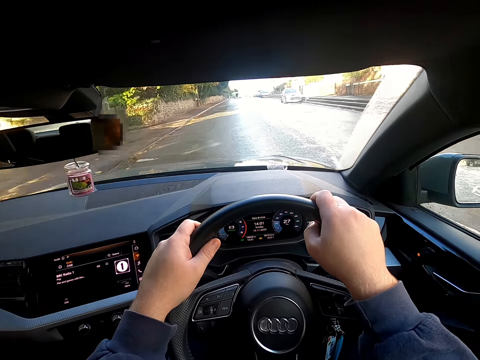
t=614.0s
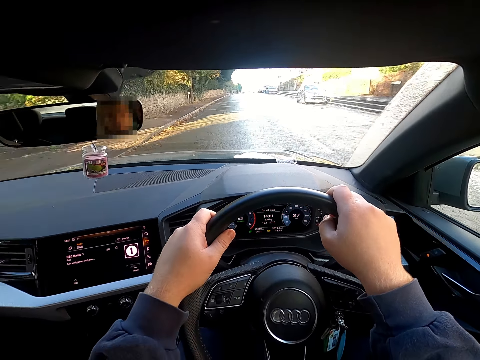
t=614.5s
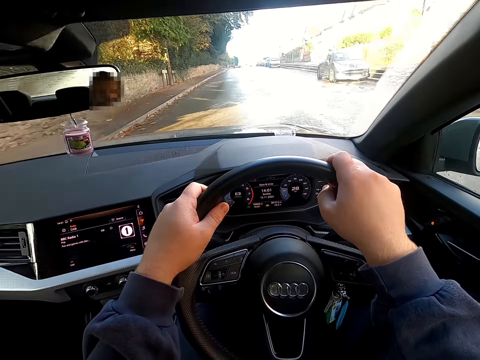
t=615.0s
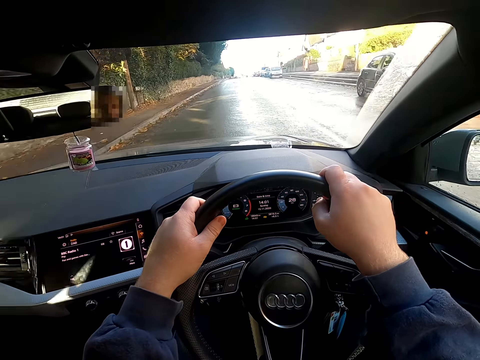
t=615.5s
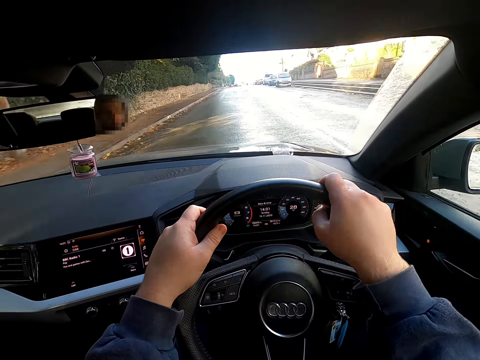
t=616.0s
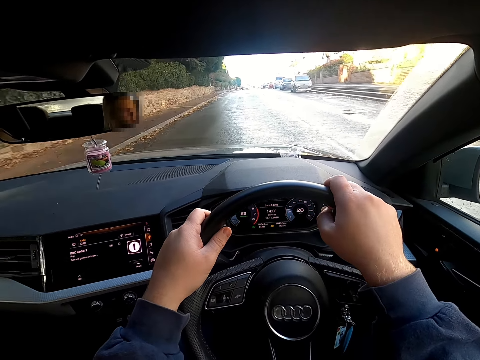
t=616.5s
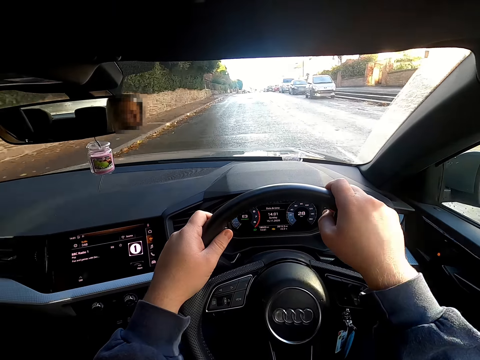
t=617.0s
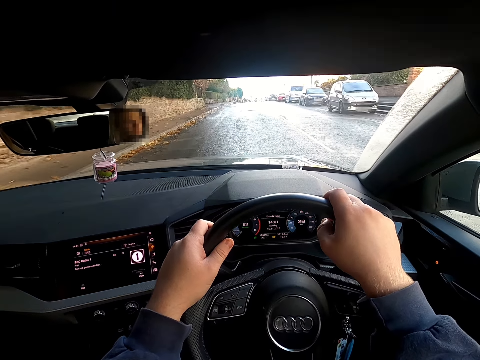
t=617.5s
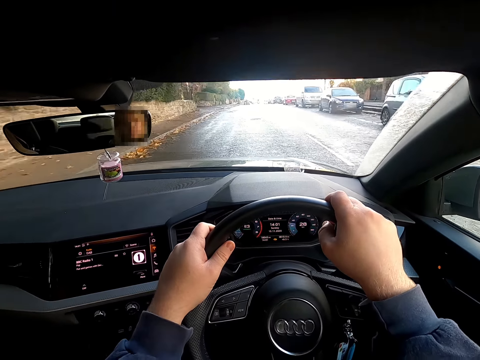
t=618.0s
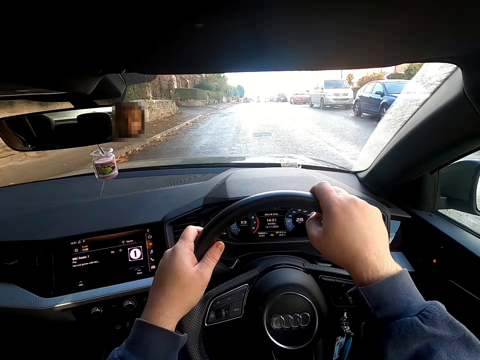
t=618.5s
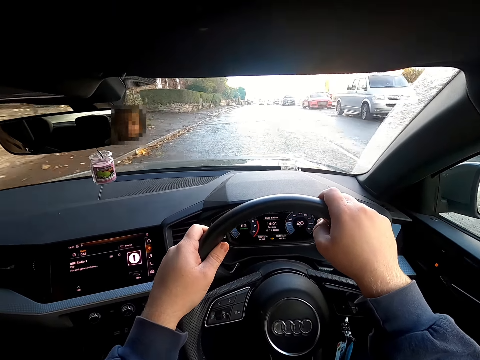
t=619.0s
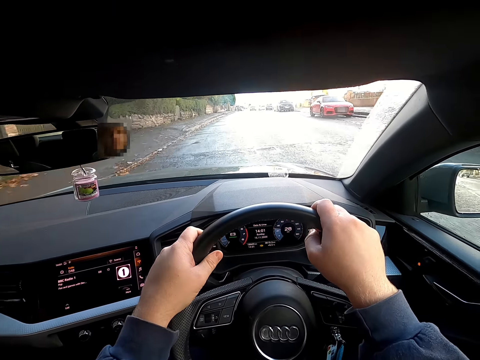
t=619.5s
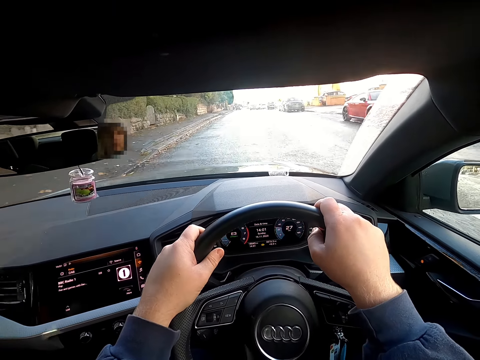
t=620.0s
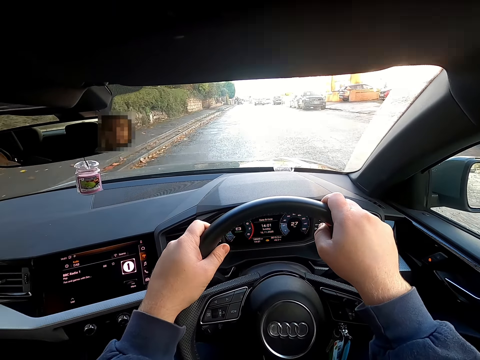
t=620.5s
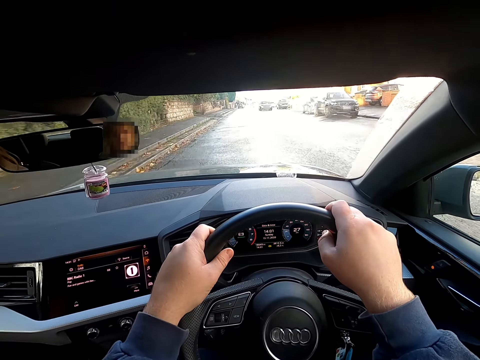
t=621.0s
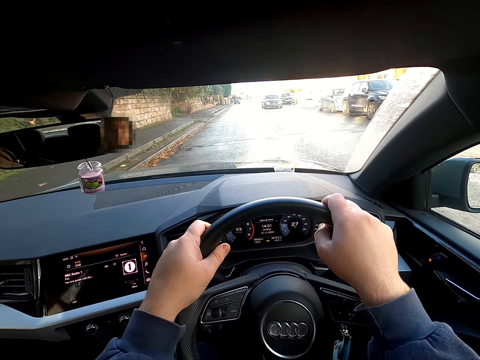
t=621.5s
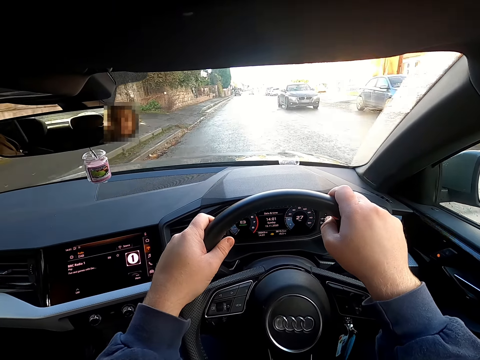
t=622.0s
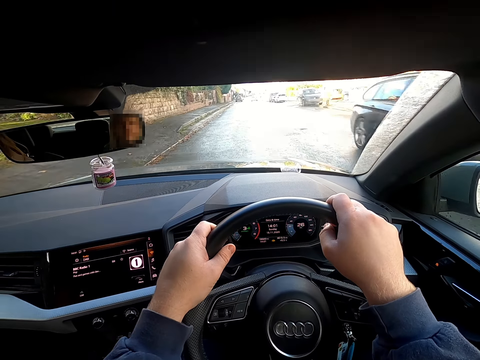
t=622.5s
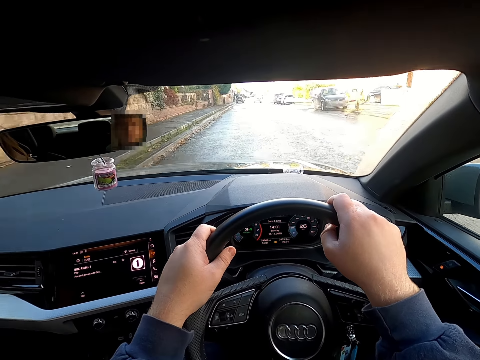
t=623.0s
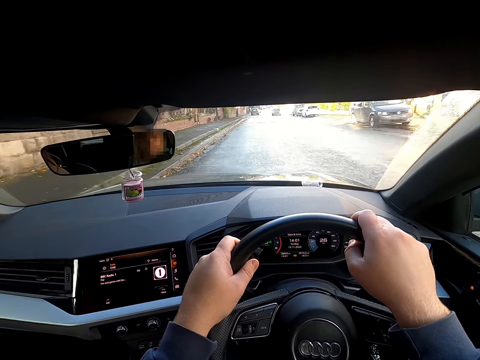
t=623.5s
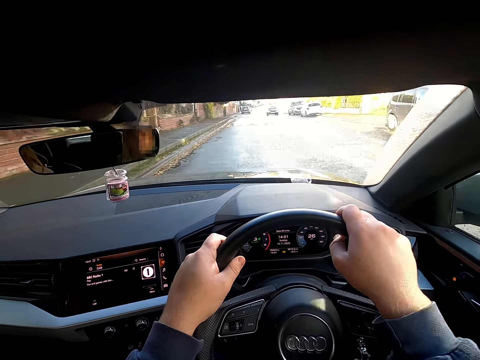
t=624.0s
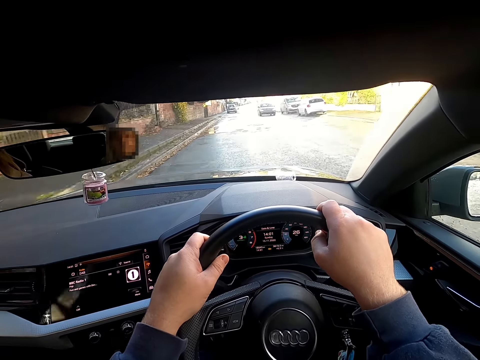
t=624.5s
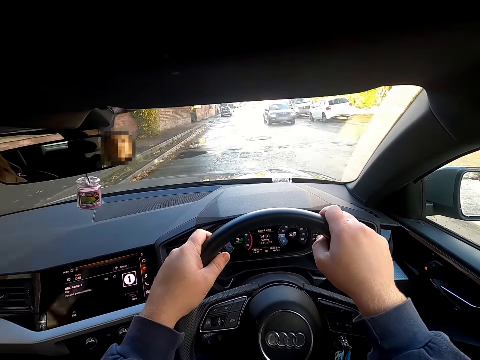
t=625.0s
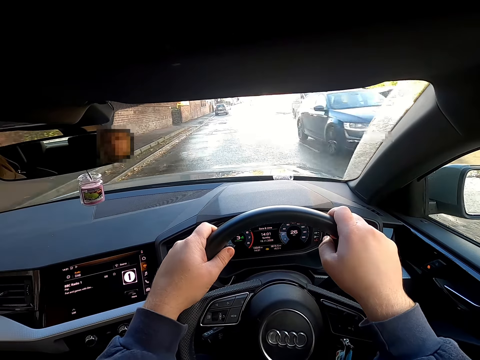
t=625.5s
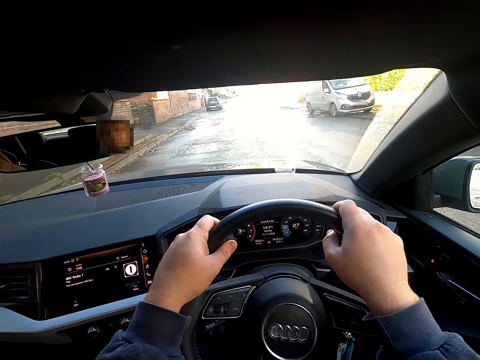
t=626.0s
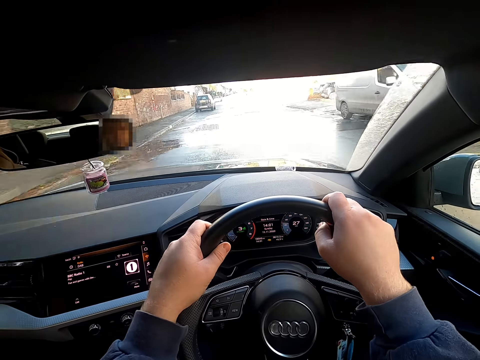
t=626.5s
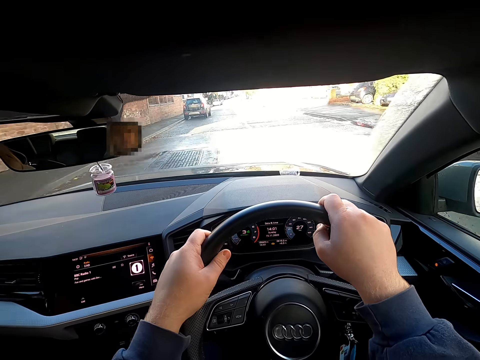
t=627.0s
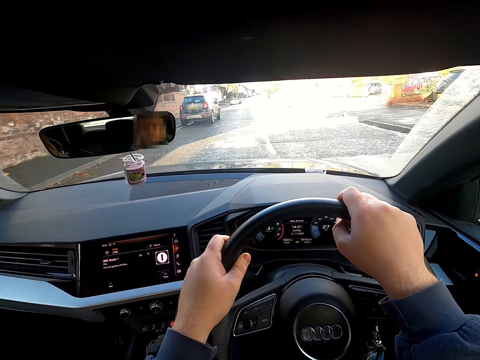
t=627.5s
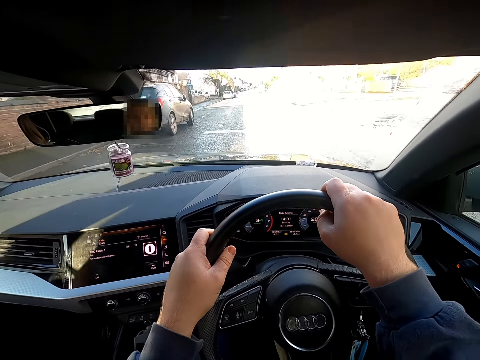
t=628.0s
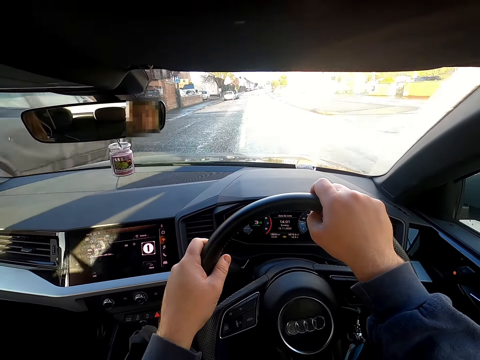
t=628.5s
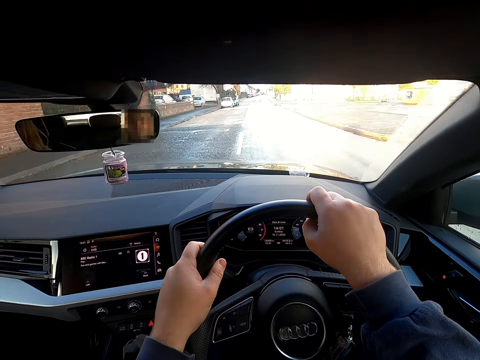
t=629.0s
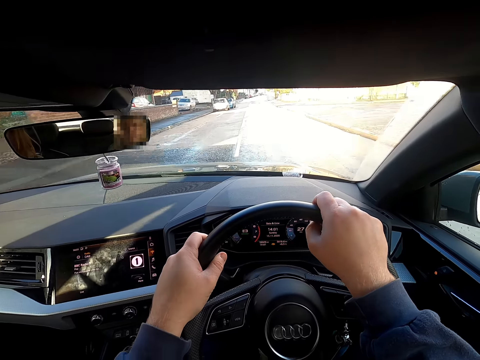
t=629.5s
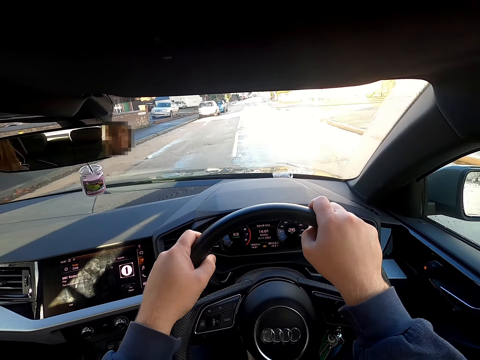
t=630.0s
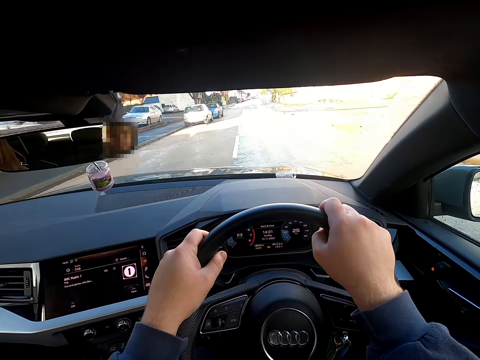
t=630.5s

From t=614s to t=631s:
A saloon car drives past the camera wearer. This happens again.

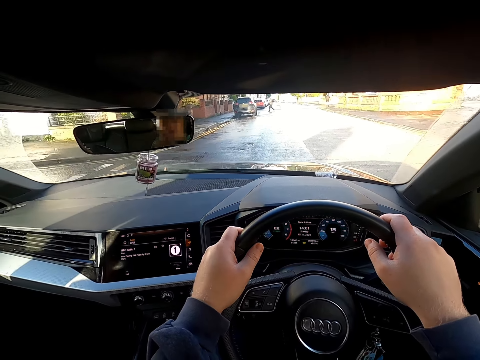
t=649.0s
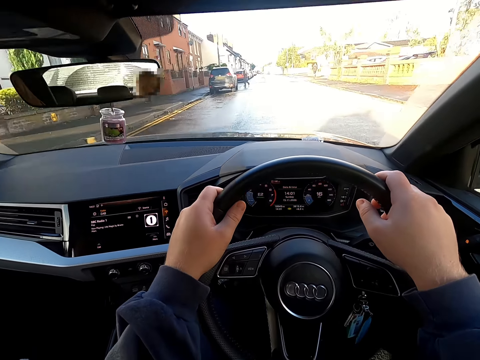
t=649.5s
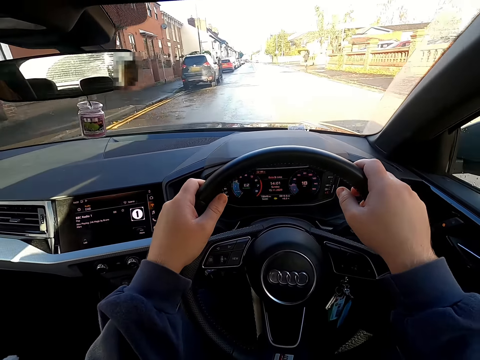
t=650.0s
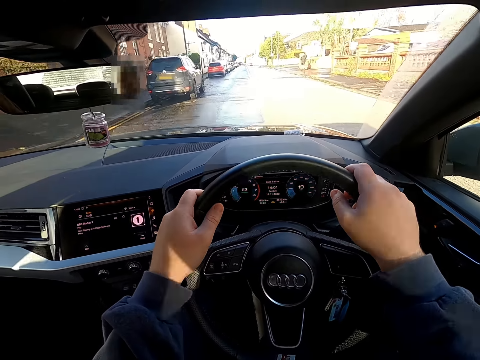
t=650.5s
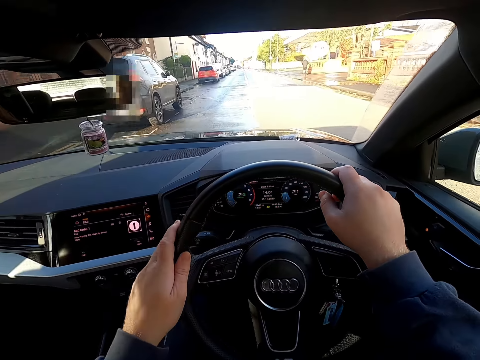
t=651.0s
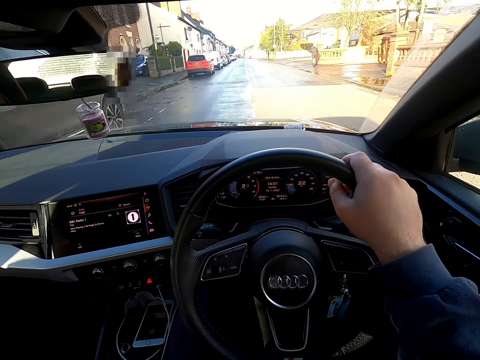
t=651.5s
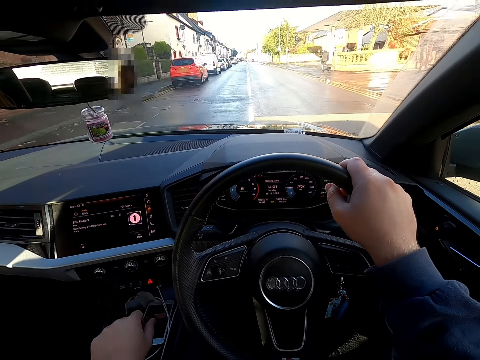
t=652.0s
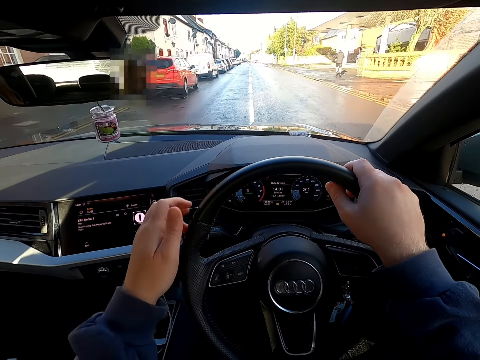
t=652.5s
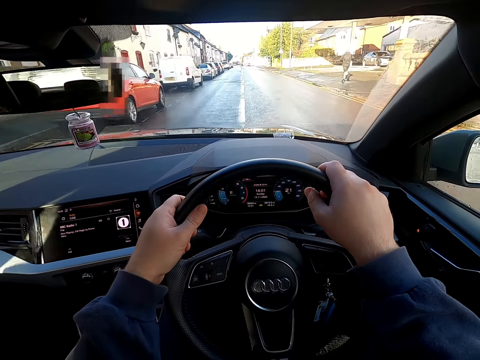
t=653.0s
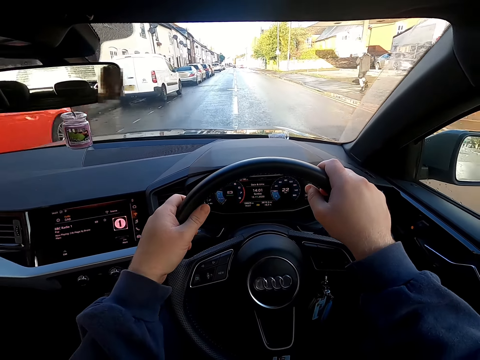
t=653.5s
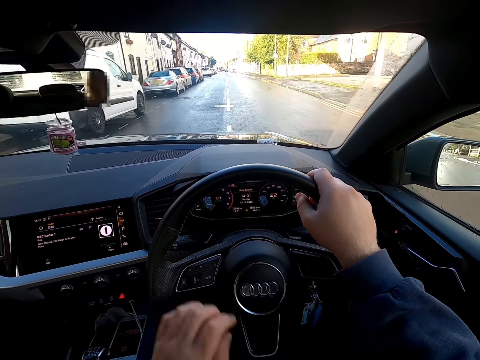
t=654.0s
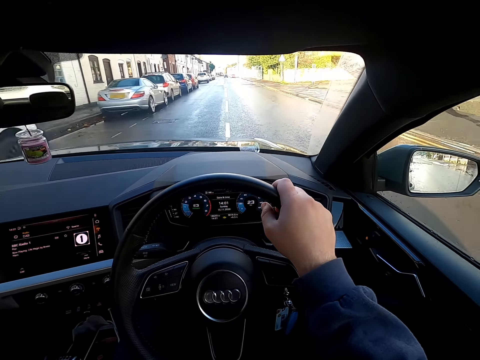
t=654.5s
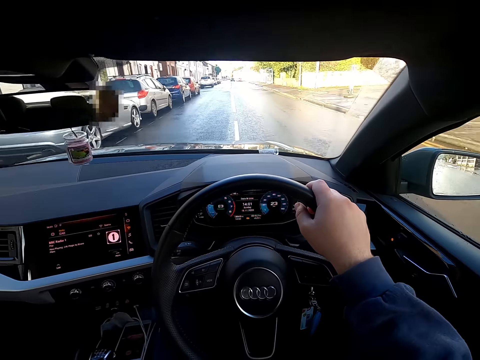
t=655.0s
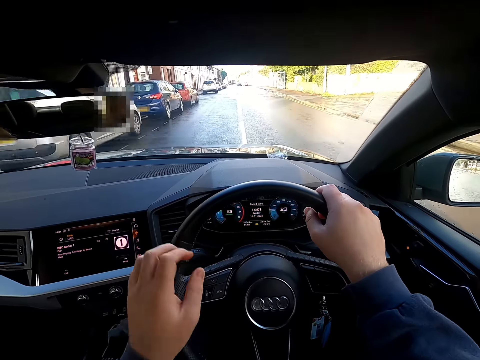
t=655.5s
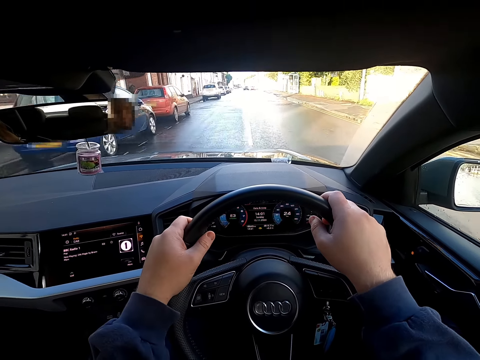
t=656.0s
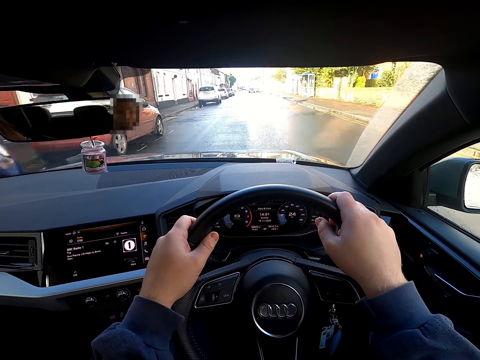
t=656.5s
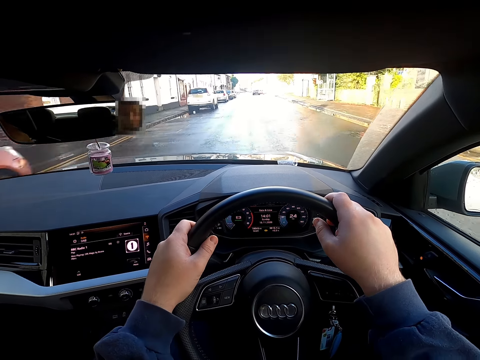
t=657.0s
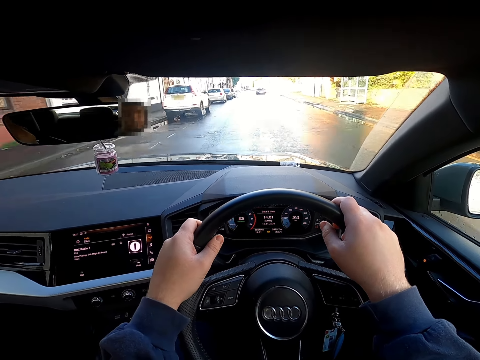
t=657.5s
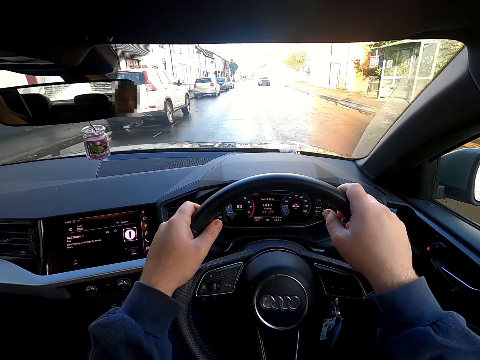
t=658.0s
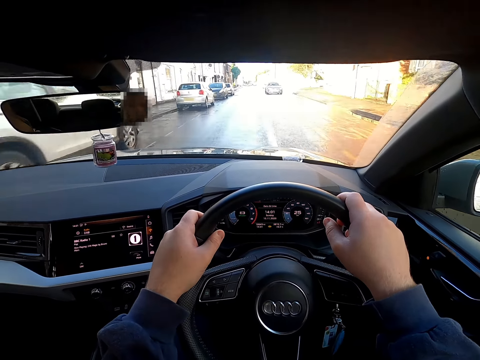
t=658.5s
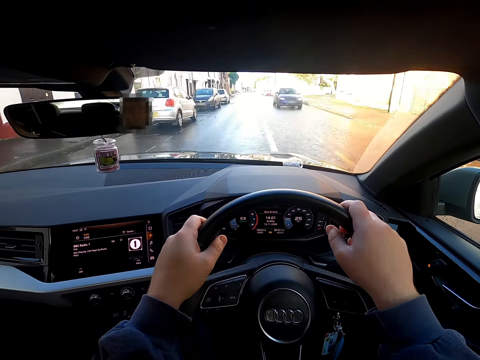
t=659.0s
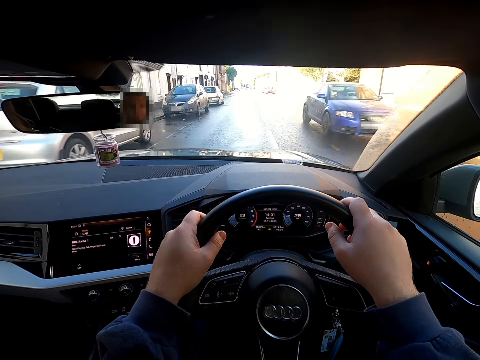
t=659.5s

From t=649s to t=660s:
The camera wearer engages the car gear with her left hand. She drives the car on the road with both hands on the steering wheel. She drives the car with her right hand on the steering wheel, and removes one hand from the steering. She drives the car on the road with both hands on the steering wheel.
